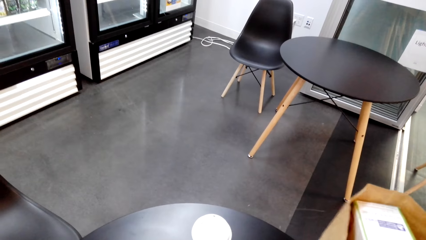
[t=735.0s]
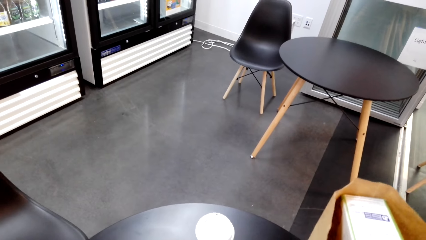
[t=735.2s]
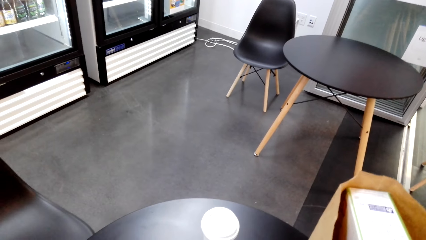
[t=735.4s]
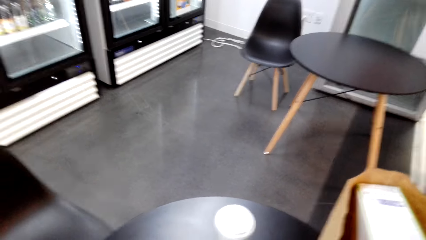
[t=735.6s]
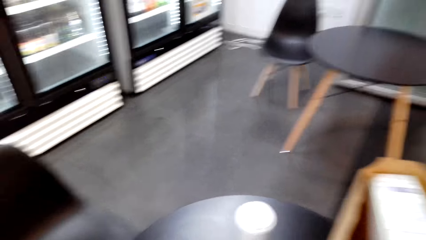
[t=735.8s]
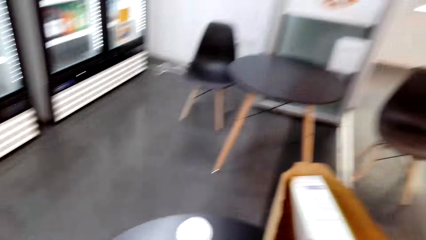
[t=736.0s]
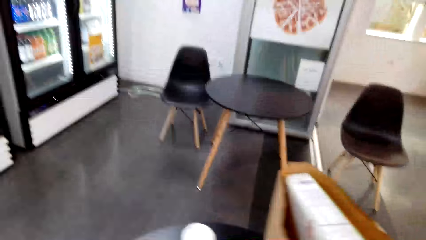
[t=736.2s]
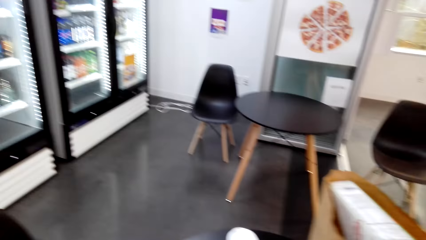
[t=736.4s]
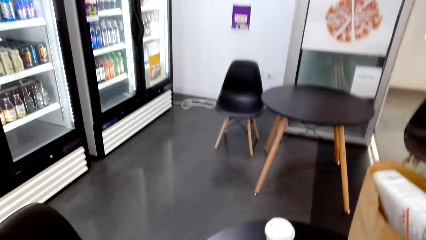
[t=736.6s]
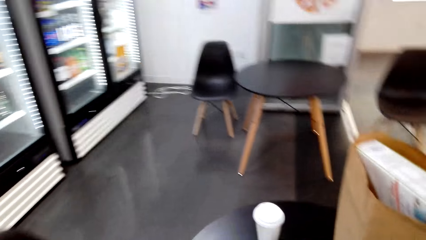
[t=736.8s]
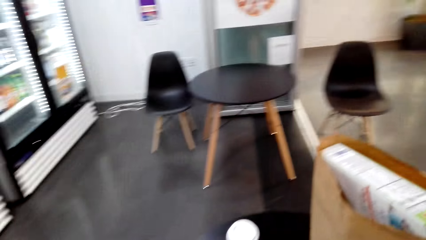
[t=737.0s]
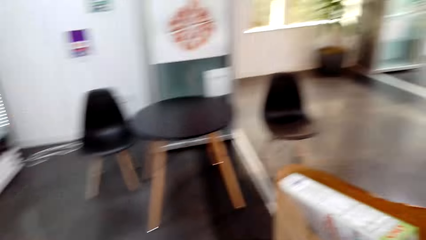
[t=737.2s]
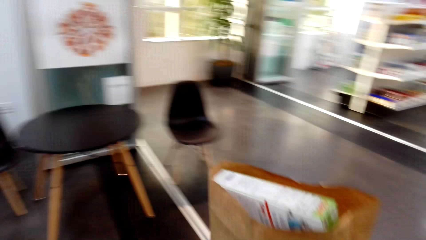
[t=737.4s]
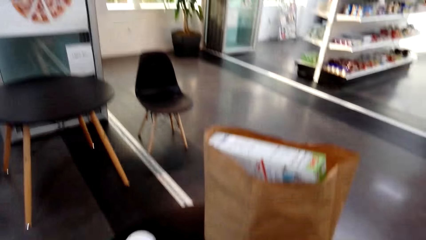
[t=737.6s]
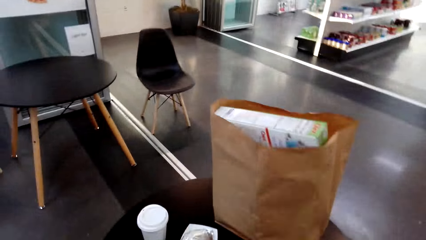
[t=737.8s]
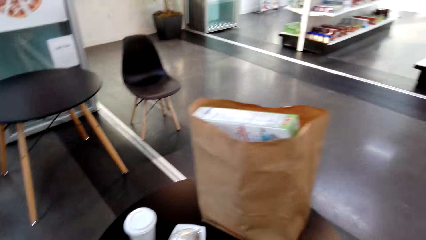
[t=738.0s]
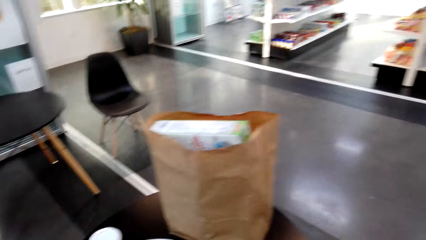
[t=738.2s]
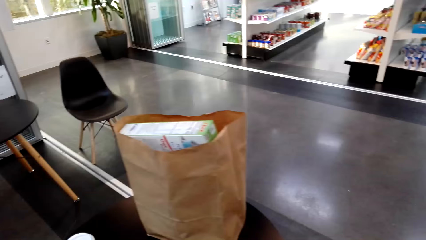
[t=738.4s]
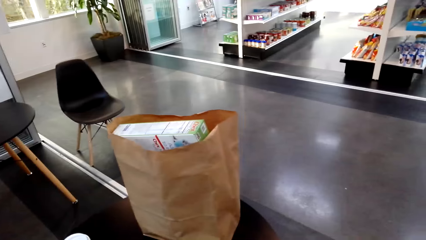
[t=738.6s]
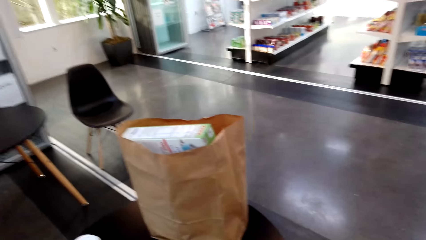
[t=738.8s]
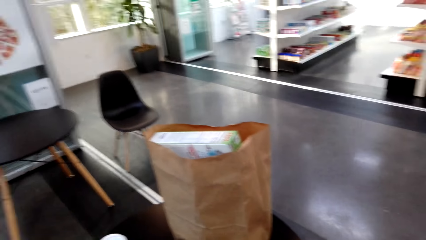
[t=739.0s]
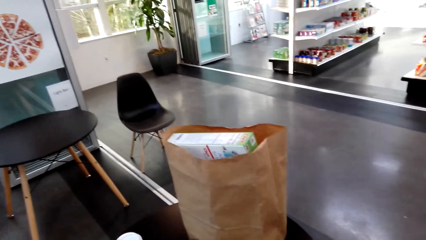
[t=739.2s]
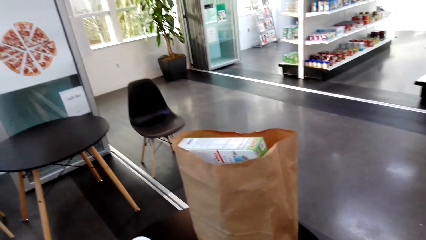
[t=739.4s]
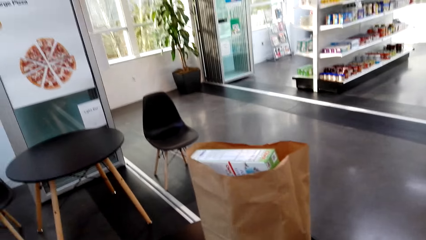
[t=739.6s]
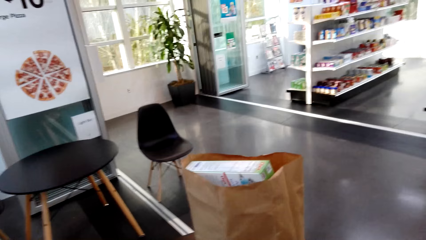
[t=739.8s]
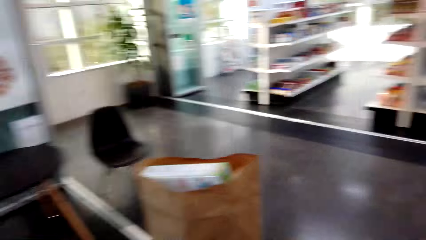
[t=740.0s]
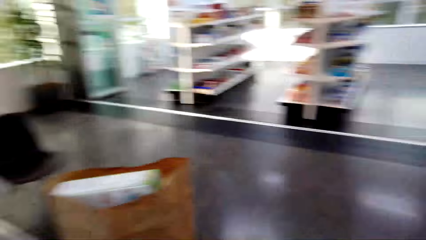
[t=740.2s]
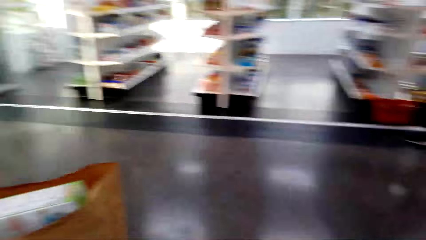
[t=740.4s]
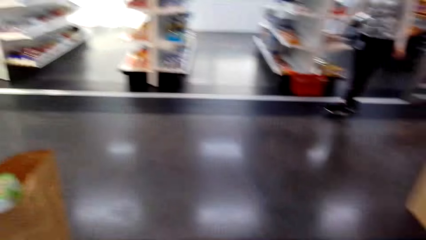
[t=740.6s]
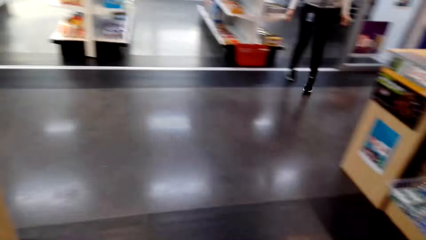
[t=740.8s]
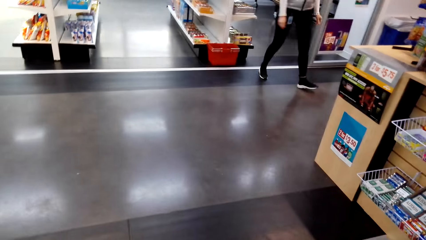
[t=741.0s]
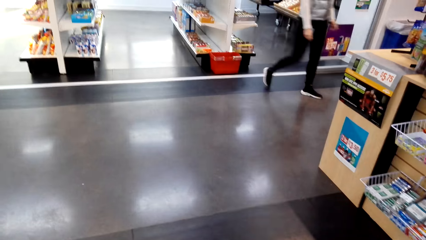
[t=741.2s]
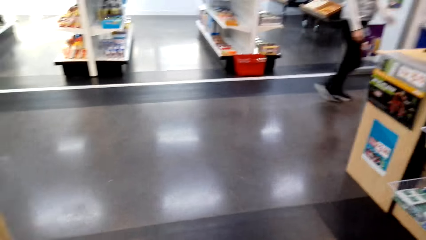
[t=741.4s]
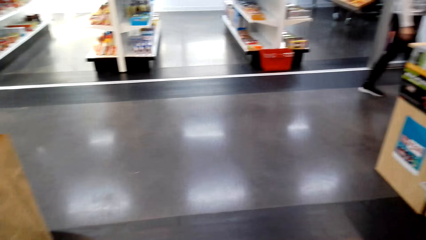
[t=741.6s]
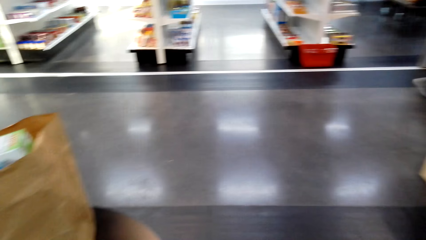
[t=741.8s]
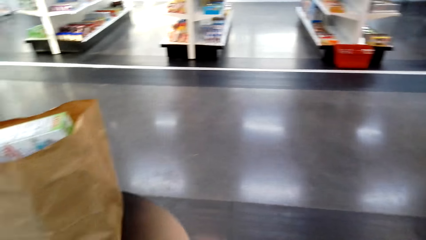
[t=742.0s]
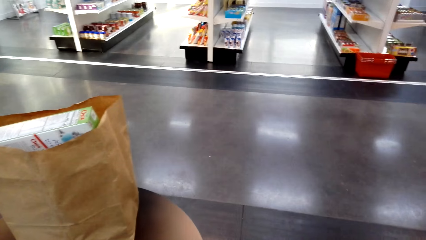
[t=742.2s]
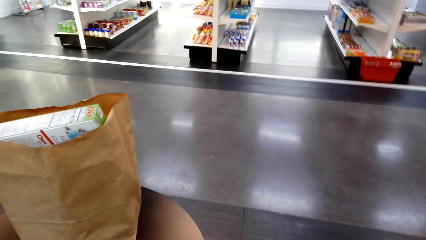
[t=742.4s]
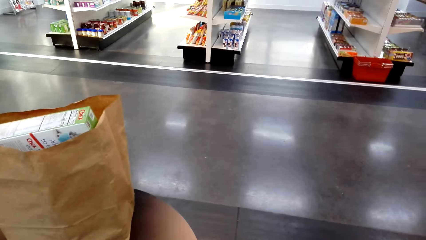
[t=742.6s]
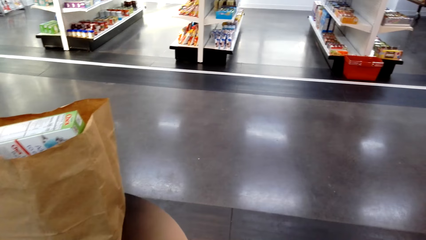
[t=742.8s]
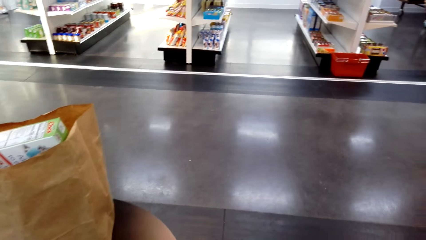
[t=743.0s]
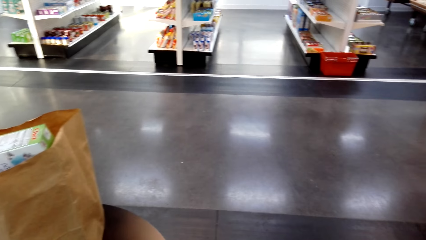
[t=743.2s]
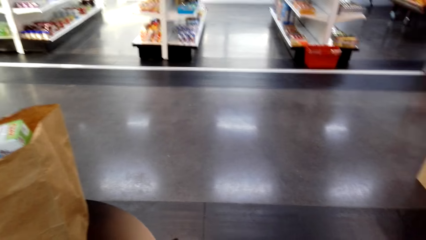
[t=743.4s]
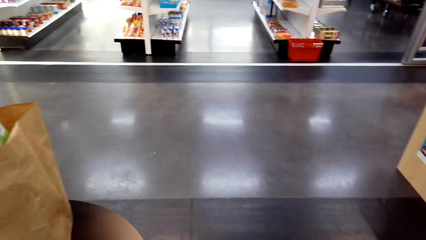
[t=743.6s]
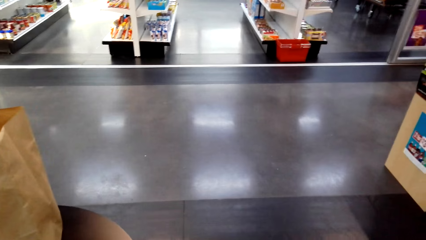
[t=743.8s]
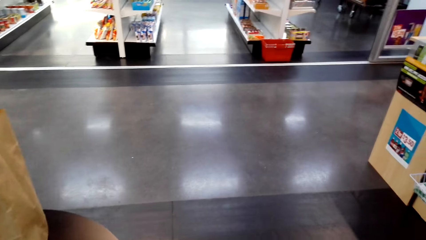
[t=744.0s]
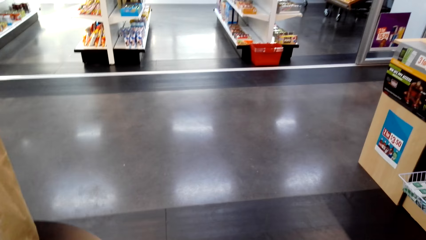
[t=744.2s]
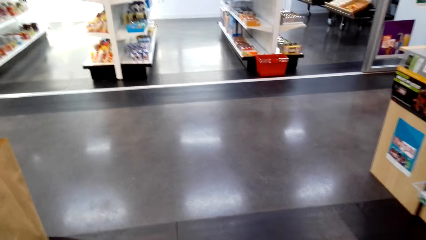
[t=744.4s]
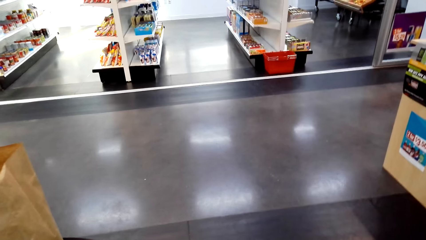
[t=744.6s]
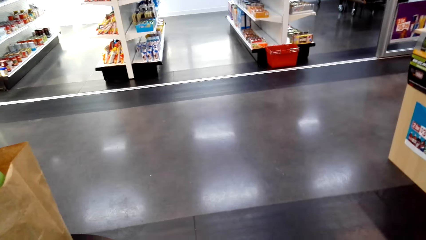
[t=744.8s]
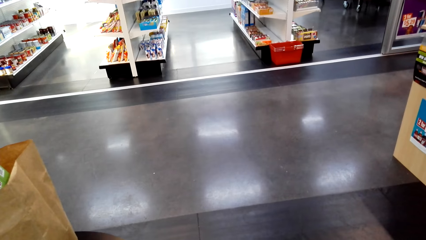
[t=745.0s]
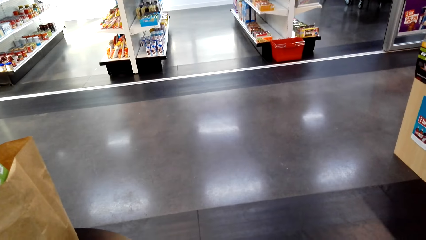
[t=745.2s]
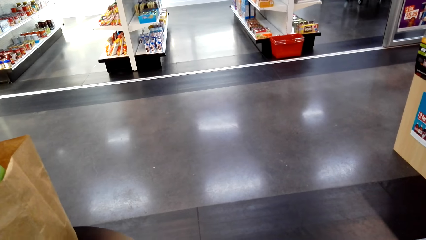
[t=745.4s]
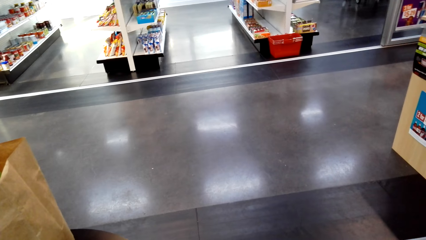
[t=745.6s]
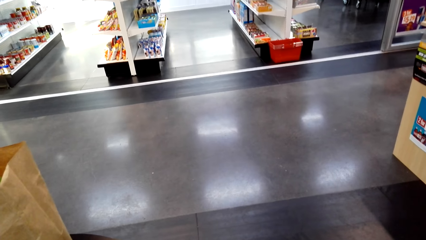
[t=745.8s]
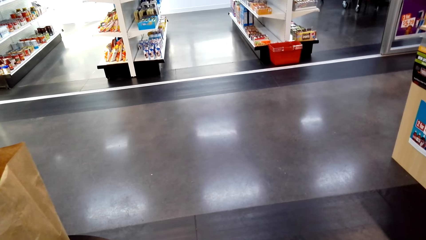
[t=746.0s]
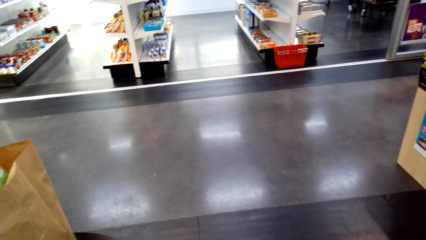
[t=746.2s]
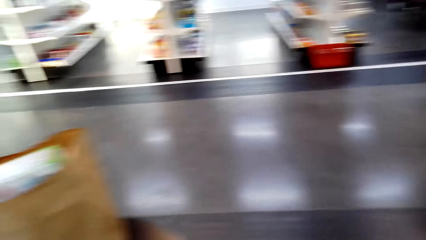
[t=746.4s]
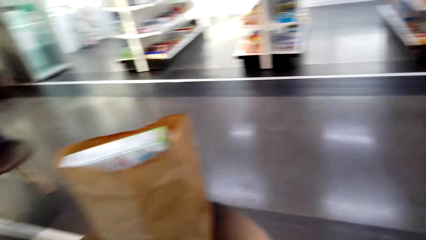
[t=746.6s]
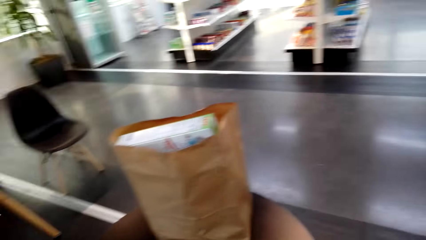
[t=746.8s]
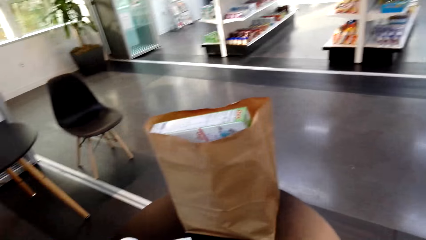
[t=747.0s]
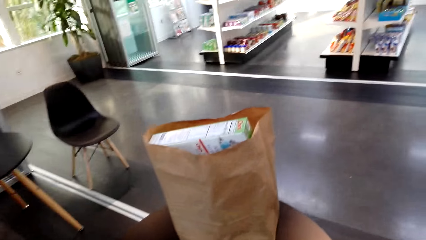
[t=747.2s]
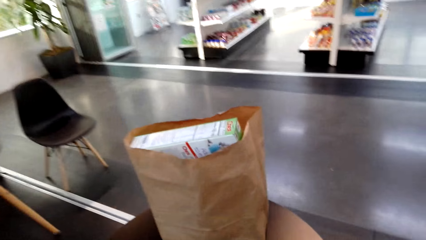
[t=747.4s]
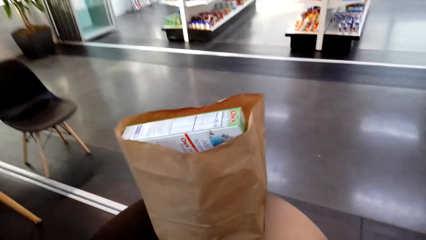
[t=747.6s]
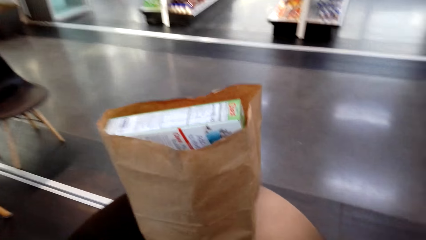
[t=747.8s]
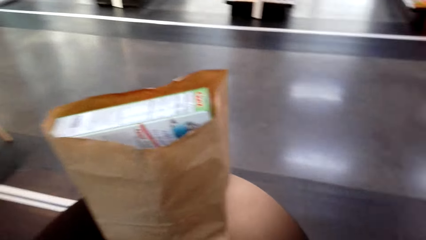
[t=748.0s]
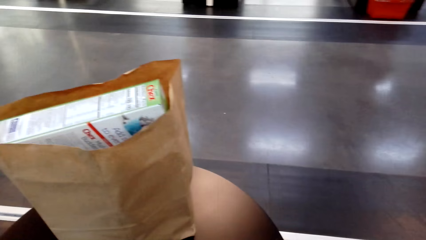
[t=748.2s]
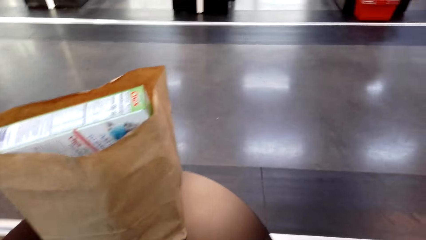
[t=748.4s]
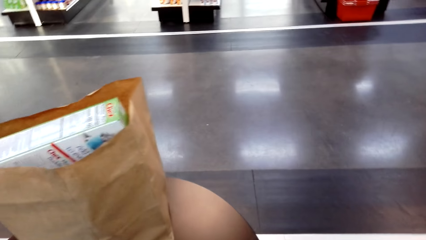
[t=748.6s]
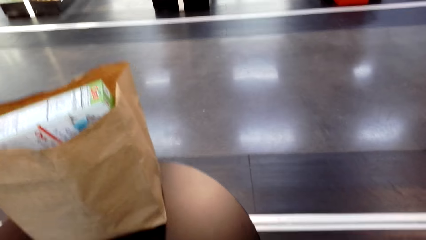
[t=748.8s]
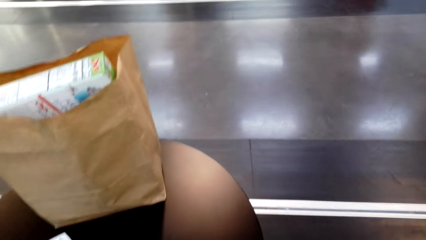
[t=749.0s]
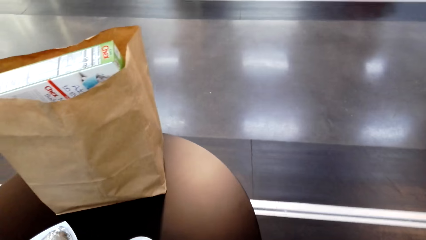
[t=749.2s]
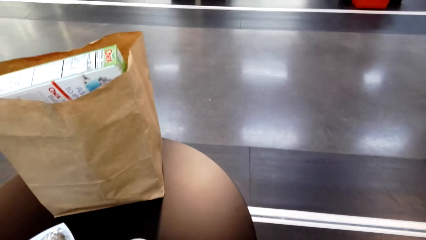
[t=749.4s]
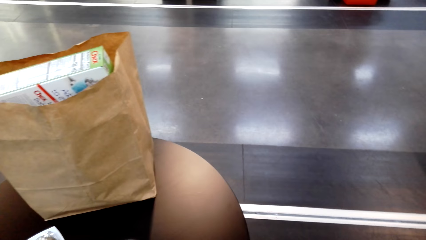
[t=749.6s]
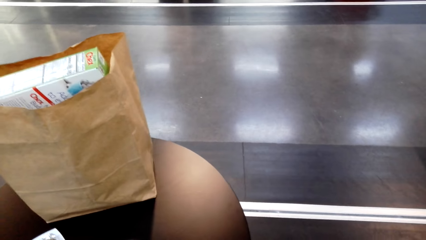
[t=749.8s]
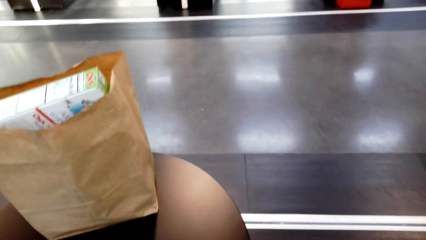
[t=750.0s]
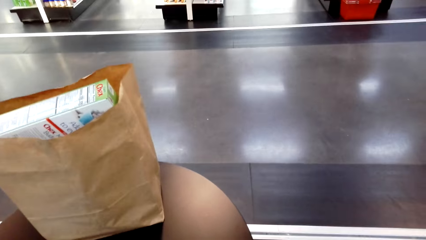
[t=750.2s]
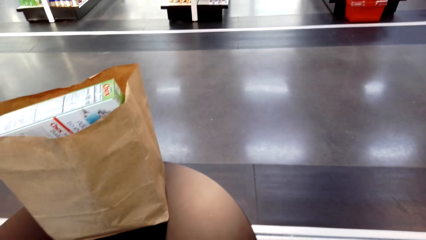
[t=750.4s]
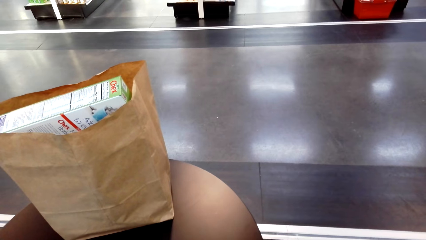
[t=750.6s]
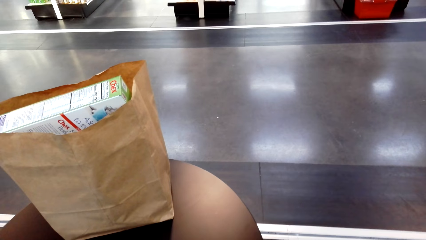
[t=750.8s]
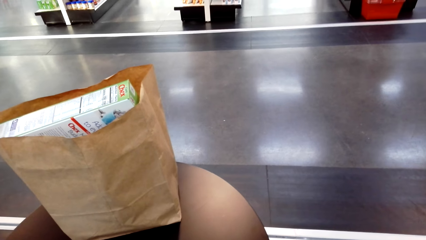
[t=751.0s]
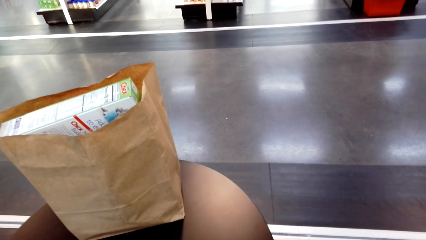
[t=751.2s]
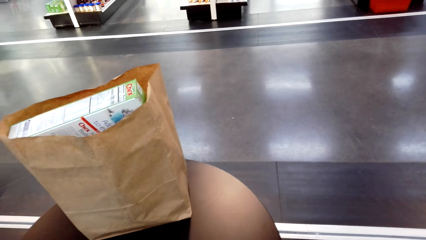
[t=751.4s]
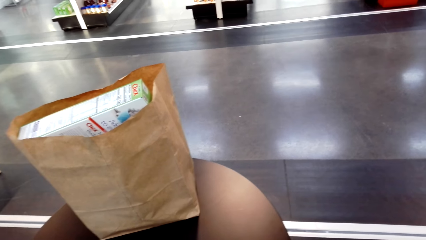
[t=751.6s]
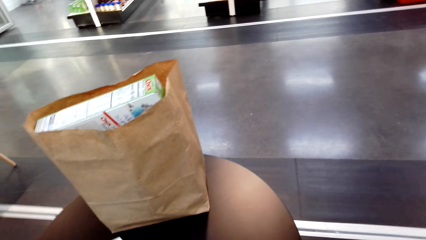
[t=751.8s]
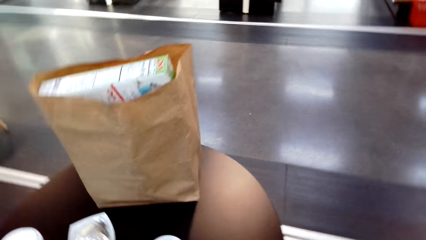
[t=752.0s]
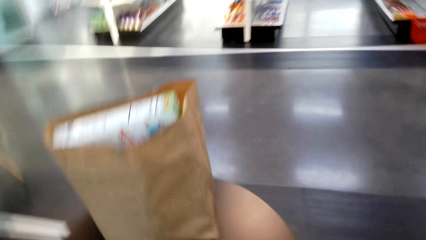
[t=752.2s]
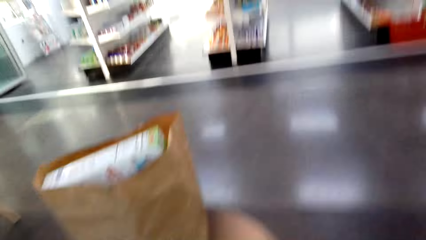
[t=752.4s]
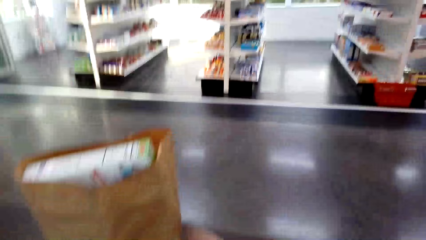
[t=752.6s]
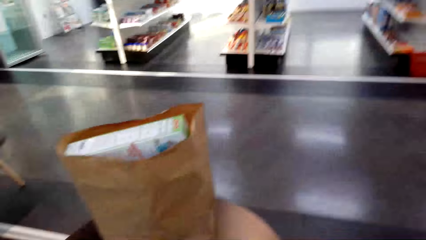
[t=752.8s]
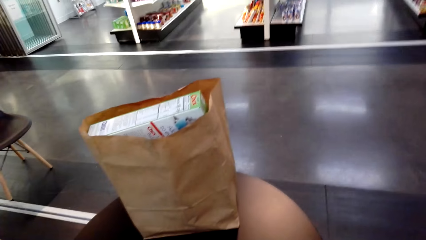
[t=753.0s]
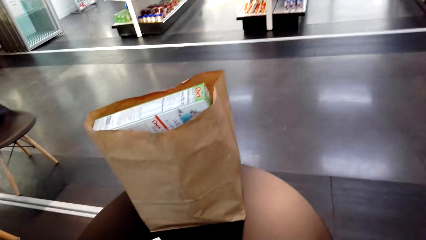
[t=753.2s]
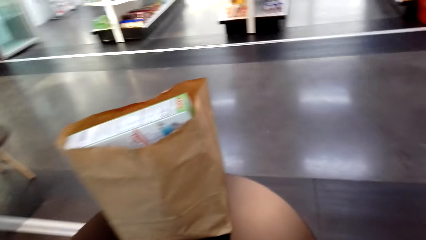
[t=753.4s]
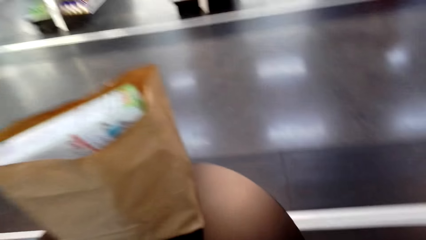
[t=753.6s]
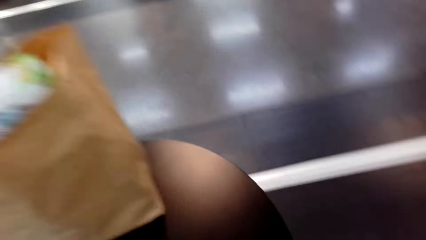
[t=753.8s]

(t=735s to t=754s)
The camera wearer holds the paper bag. They look around. They look at the paper bag. A man steps forward. The camera wearer looks around. They look on the floor. They look at the paper bag. They move the hand.
